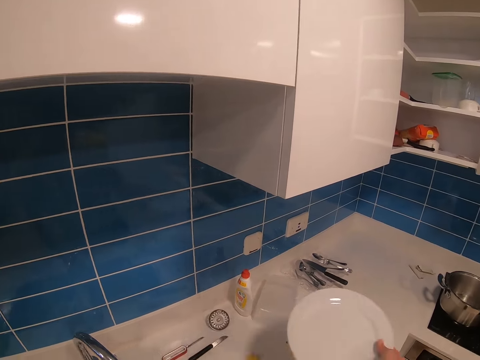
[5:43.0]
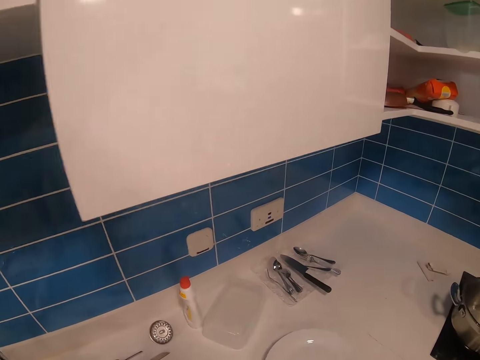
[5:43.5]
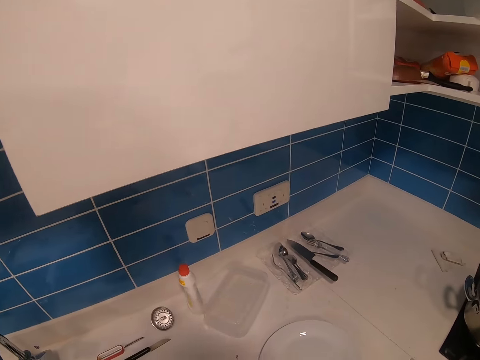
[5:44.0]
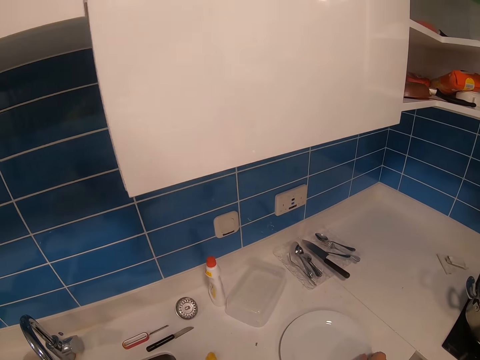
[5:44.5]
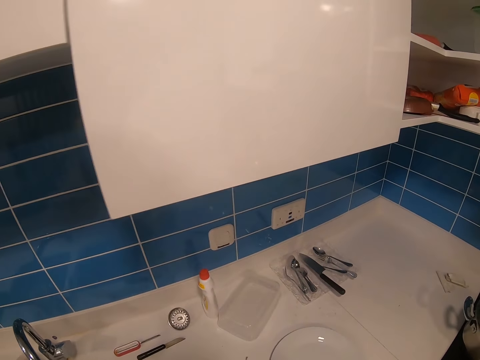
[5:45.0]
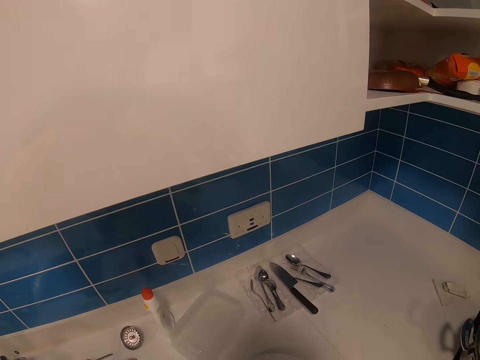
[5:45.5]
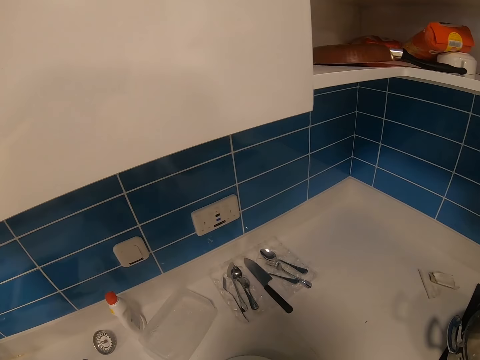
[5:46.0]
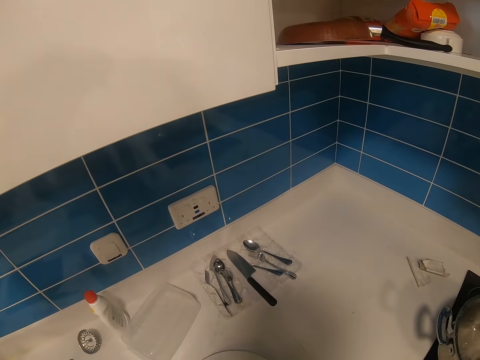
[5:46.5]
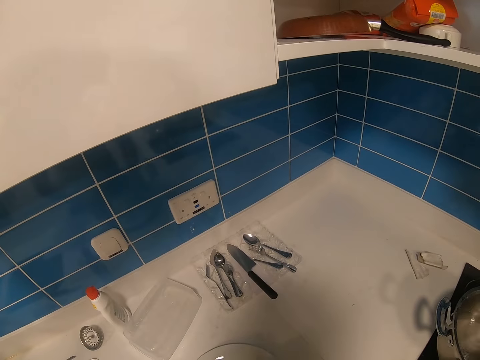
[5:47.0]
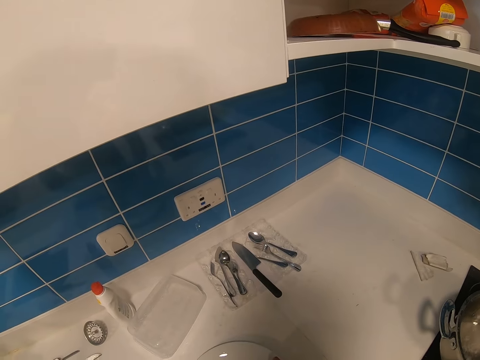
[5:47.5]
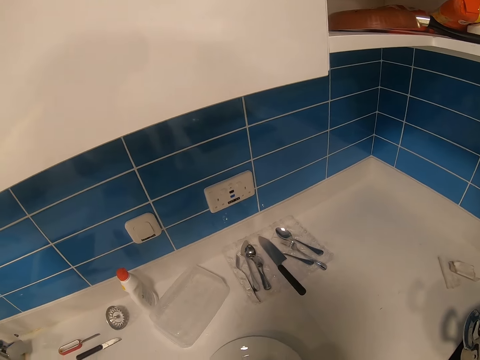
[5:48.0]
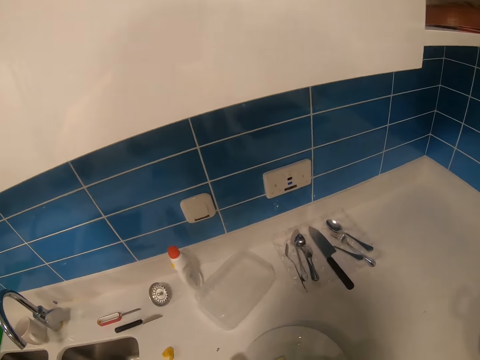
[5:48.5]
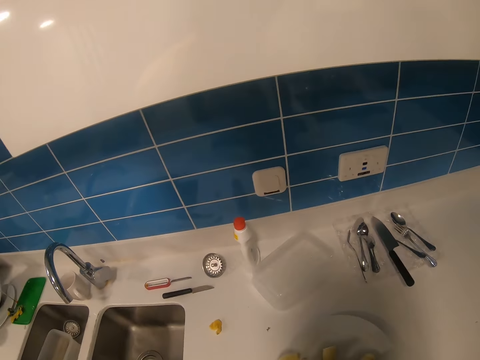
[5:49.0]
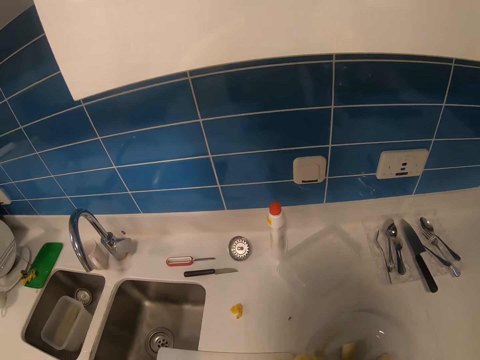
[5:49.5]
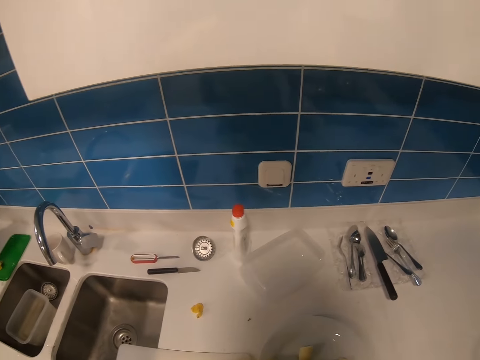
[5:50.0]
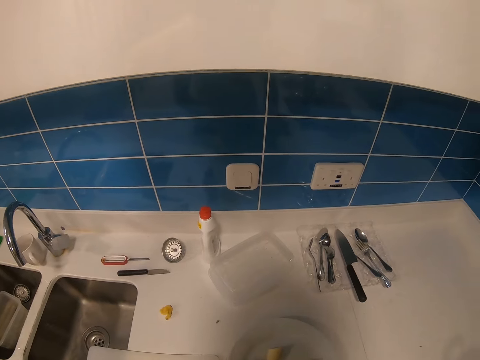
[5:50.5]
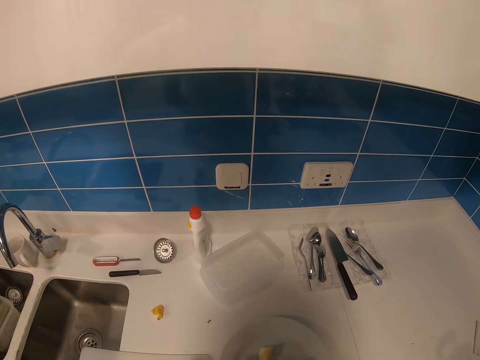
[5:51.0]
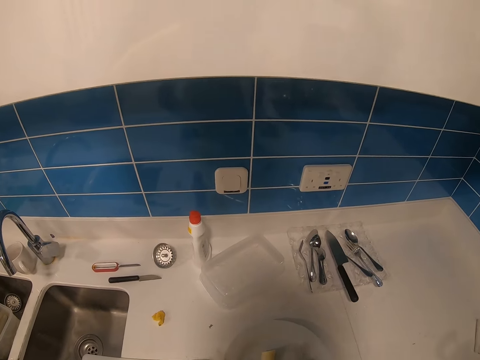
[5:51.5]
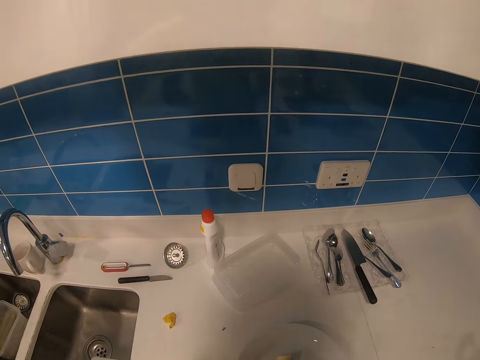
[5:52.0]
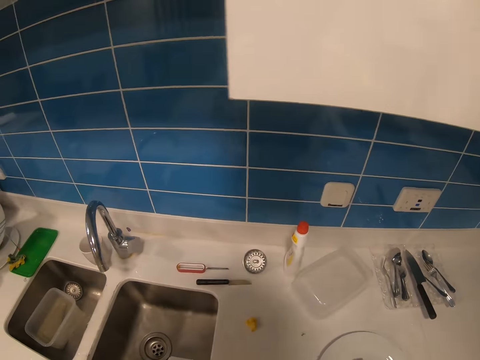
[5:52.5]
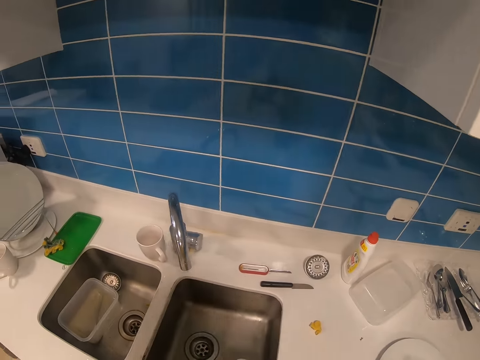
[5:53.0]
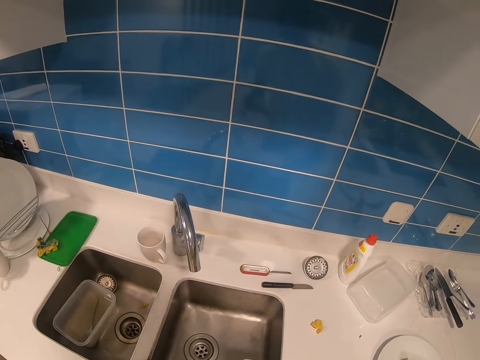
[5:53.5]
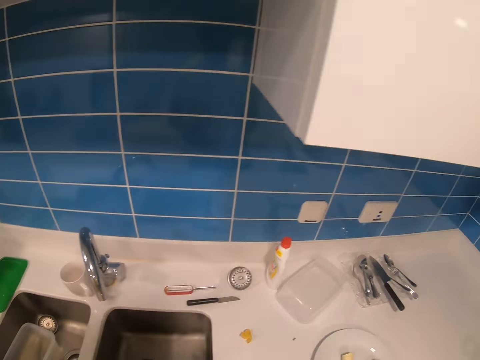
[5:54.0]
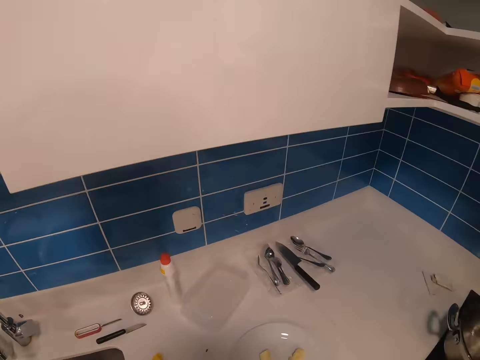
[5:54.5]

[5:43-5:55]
The camera wearer puts the plate on the counter. They look around the kitchen.

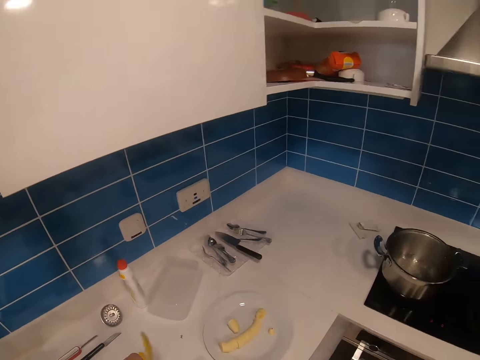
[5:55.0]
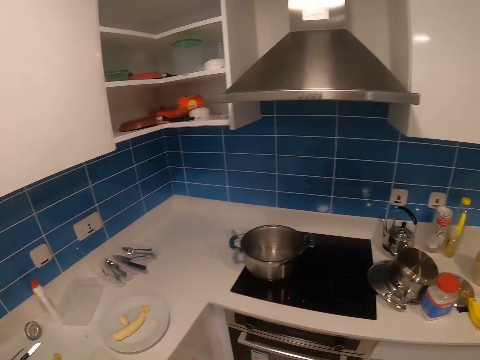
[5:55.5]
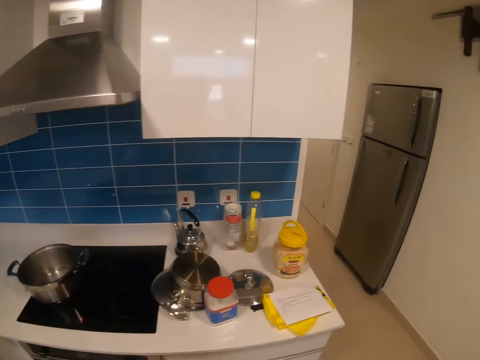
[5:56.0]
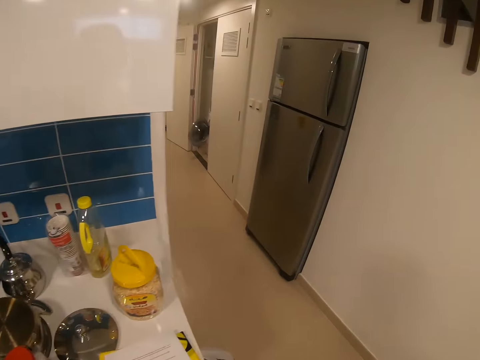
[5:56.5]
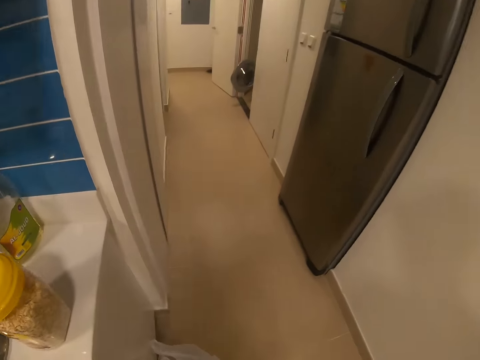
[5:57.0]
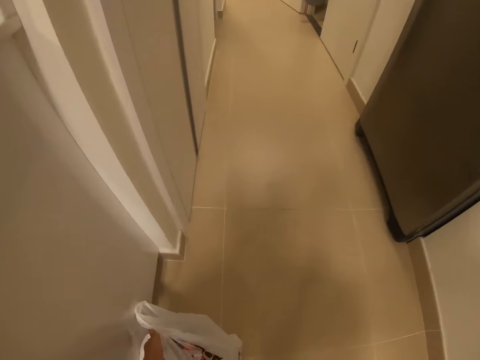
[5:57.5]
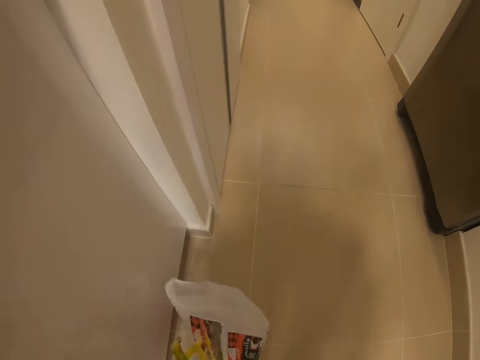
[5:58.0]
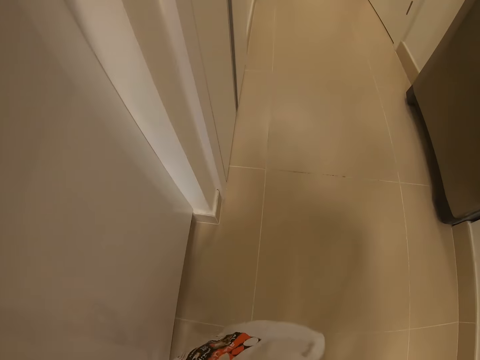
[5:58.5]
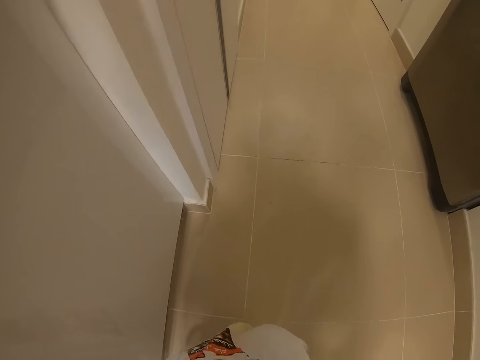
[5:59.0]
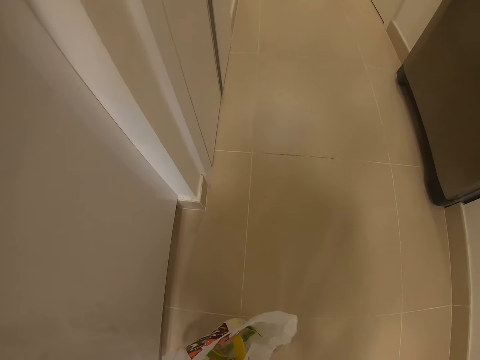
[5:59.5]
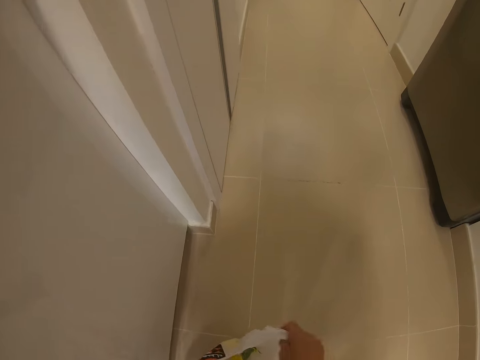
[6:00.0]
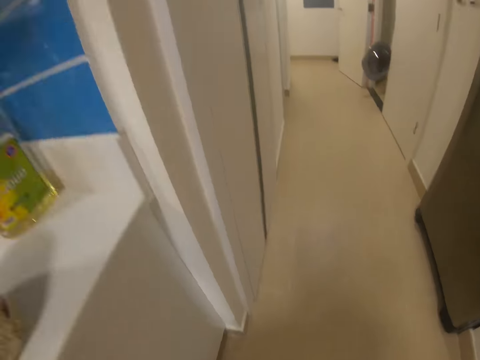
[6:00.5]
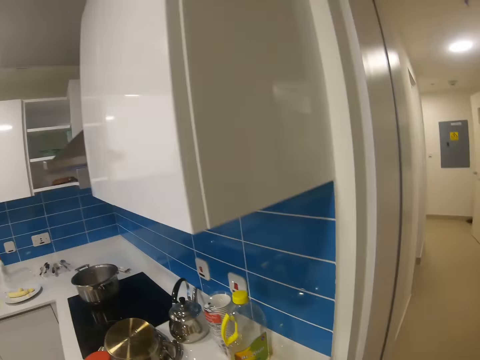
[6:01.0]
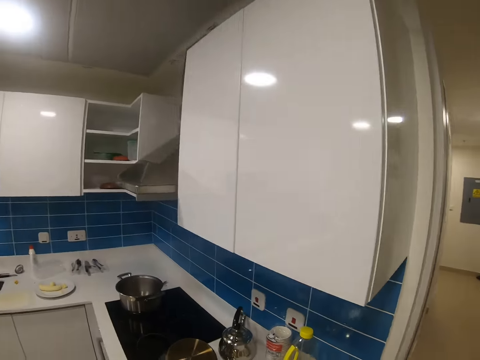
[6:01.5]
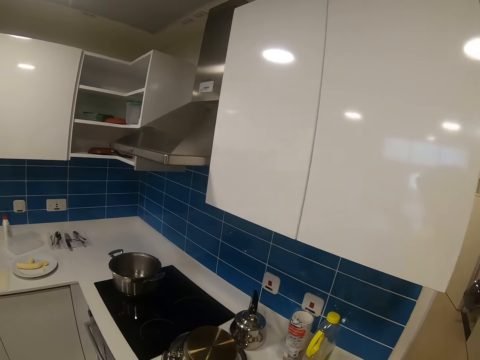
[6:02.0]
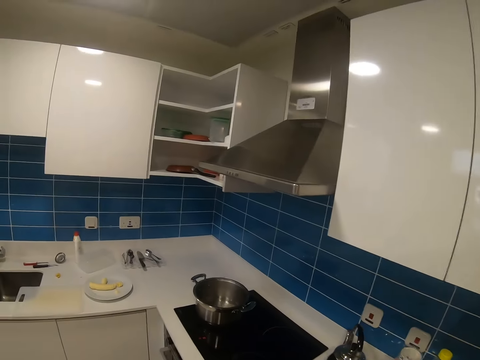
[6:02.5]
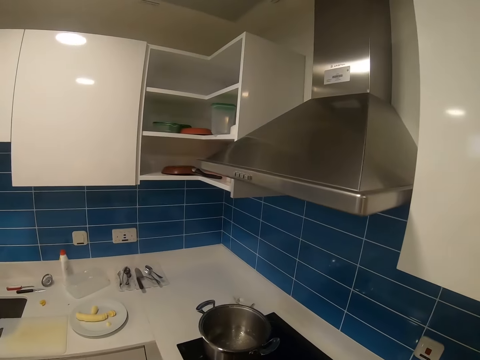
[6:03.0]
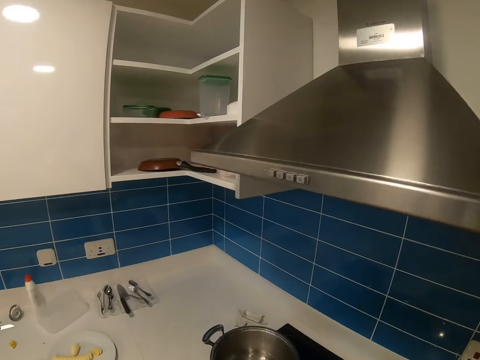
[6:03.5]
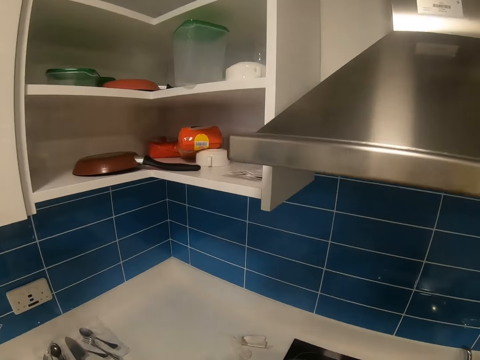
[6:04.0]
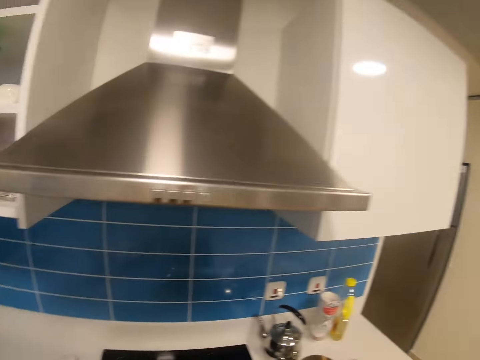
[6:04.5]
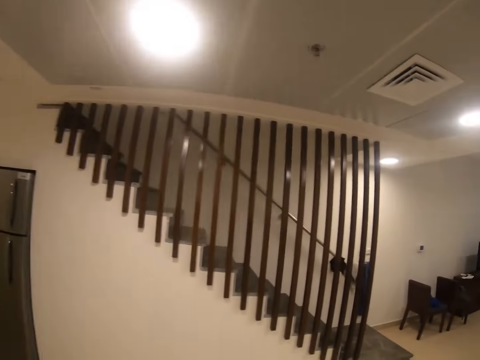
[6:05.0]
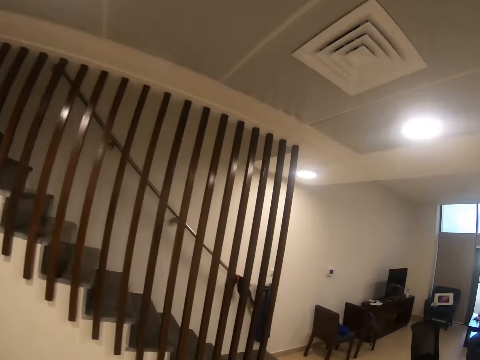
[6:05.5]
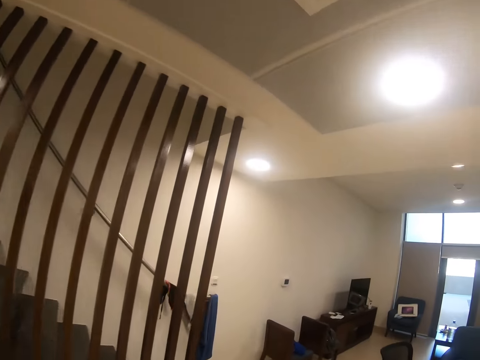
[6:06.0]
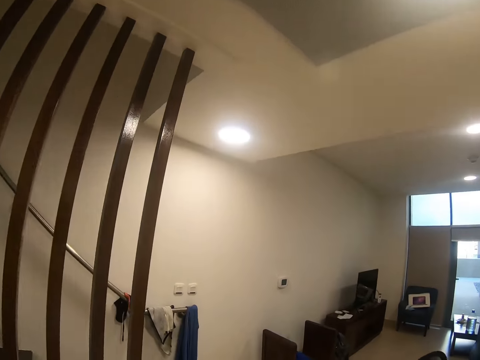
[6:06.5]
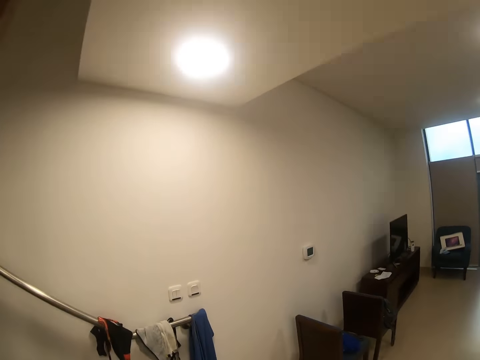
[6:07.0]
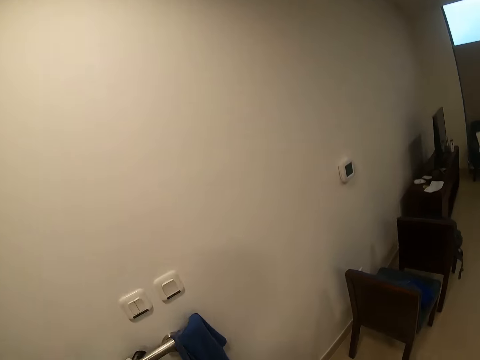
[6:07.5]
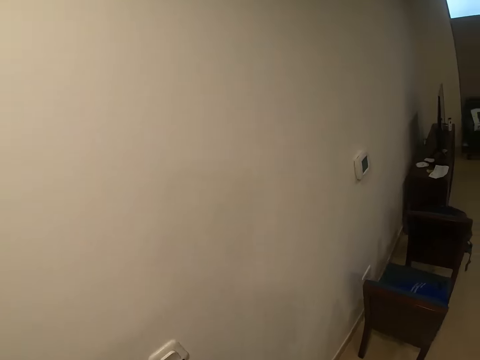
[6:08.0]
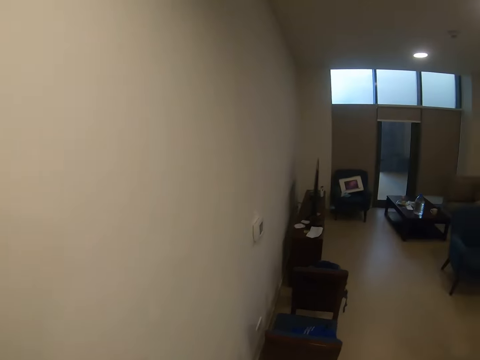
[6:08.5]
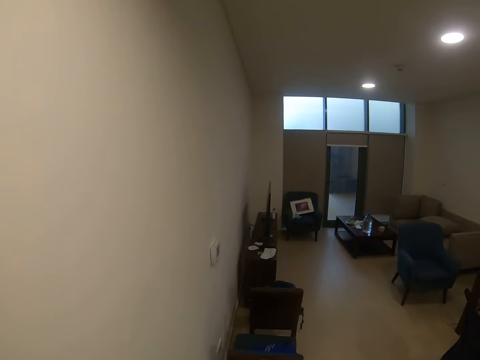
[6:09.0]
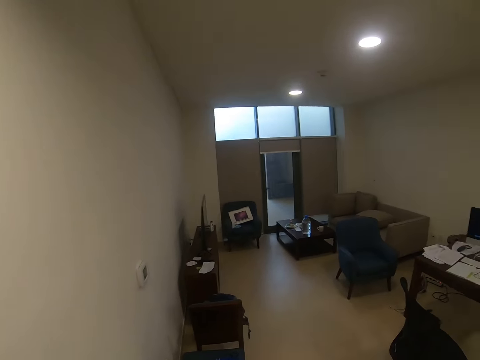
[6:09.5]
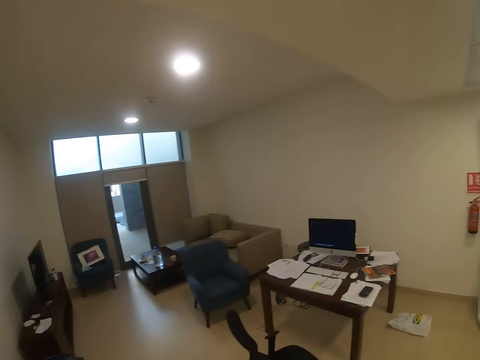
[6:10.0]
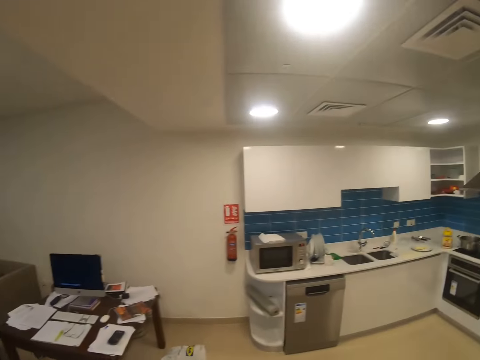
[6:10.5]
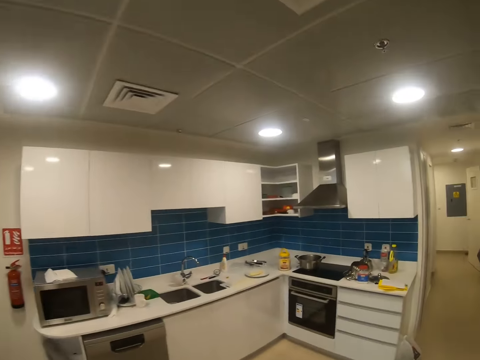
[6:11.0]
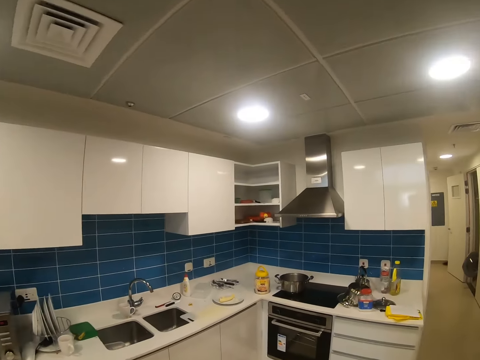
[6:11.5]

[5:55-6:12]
The camera wearer moves around the room. They put the banana skin in the plastic bag. They drop something into the paper. They move around the room.
